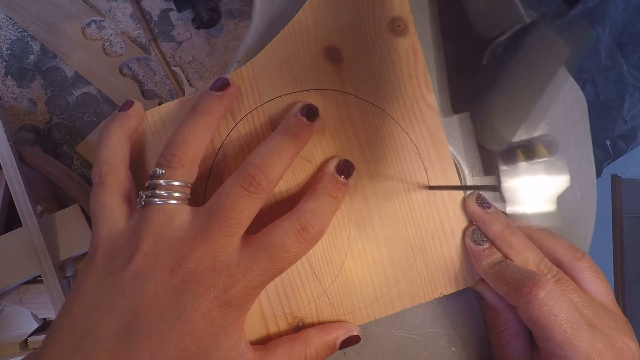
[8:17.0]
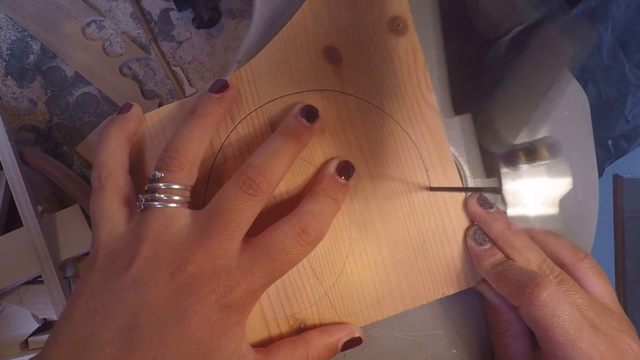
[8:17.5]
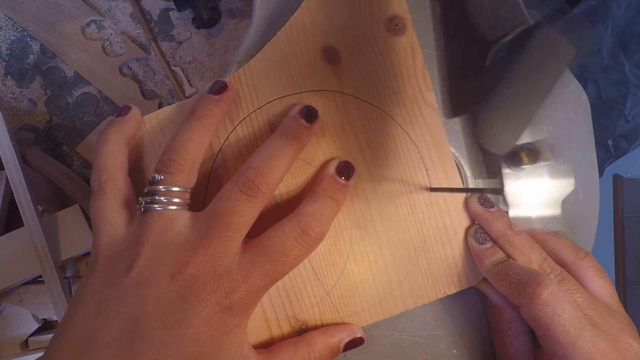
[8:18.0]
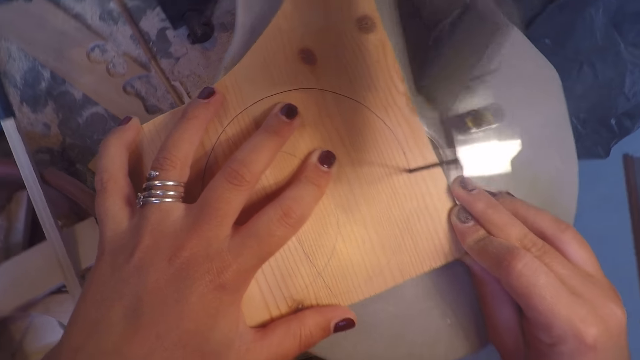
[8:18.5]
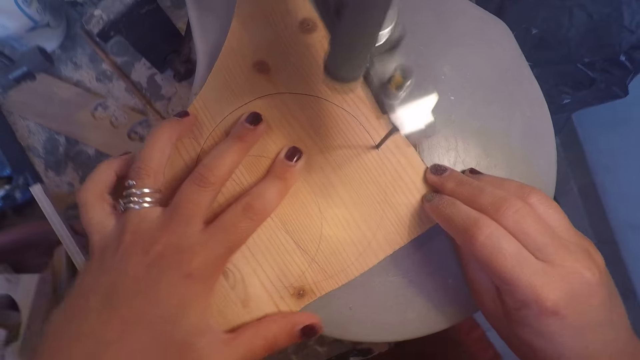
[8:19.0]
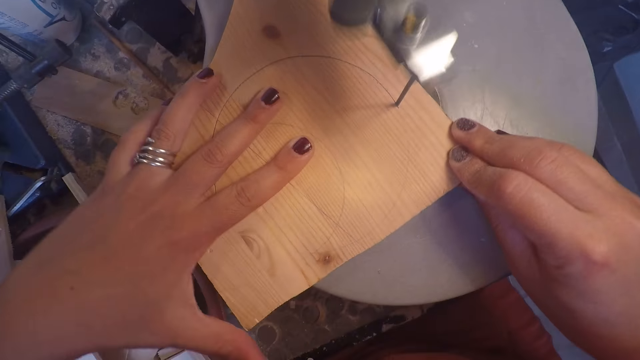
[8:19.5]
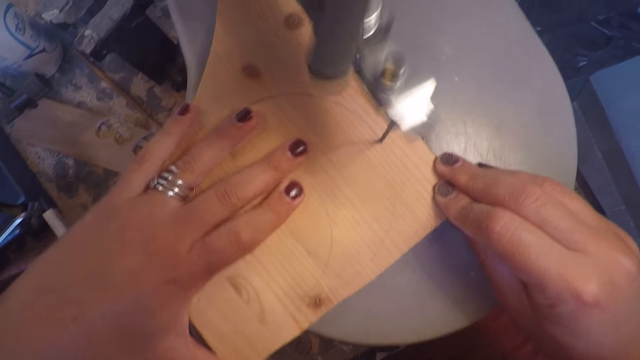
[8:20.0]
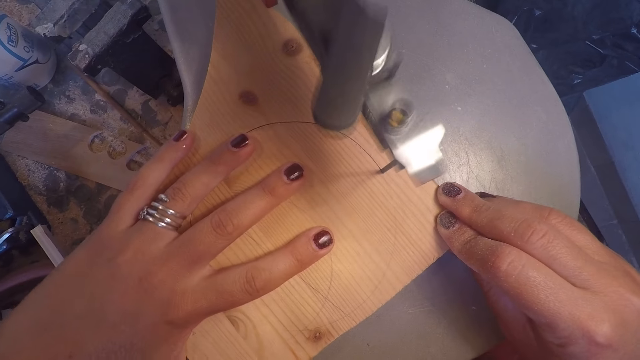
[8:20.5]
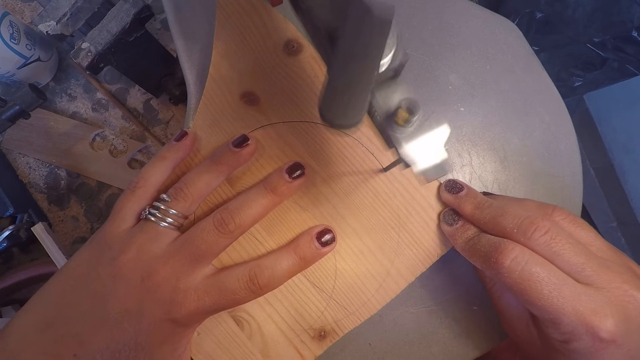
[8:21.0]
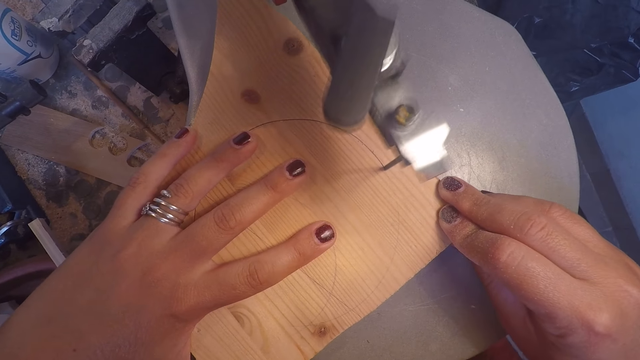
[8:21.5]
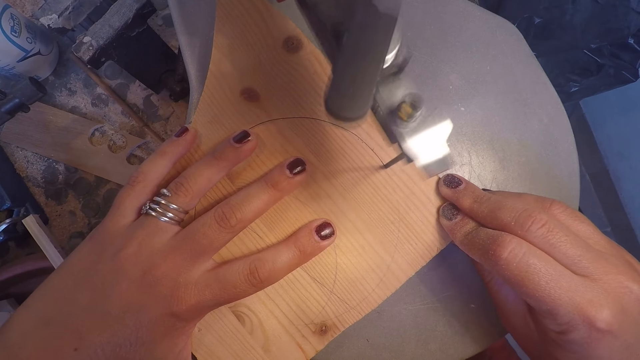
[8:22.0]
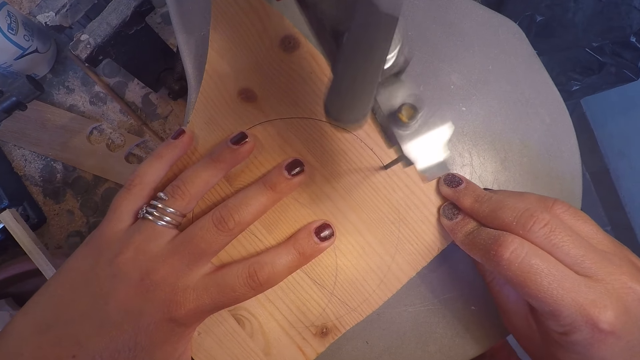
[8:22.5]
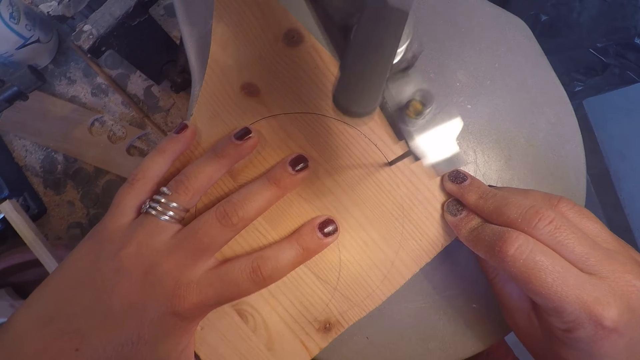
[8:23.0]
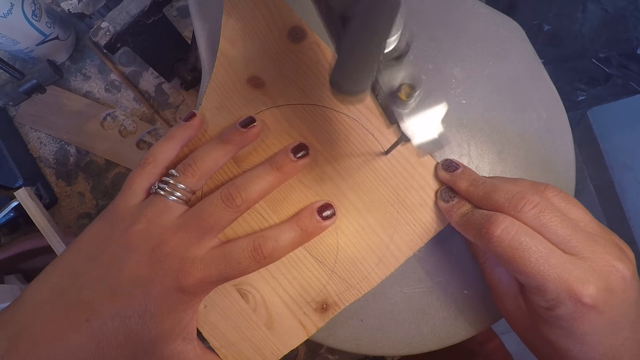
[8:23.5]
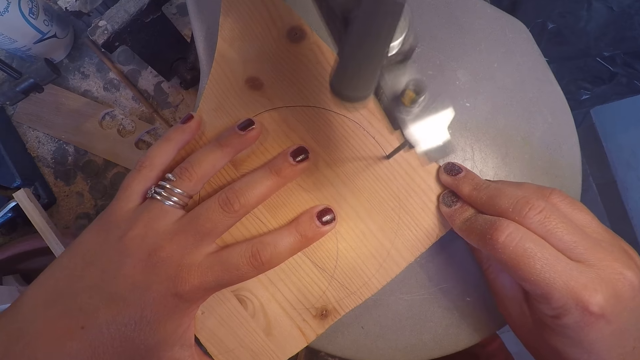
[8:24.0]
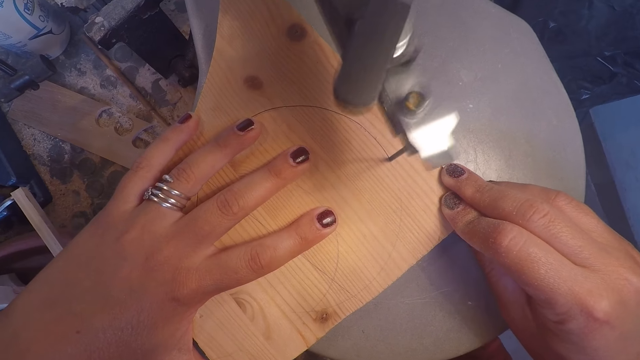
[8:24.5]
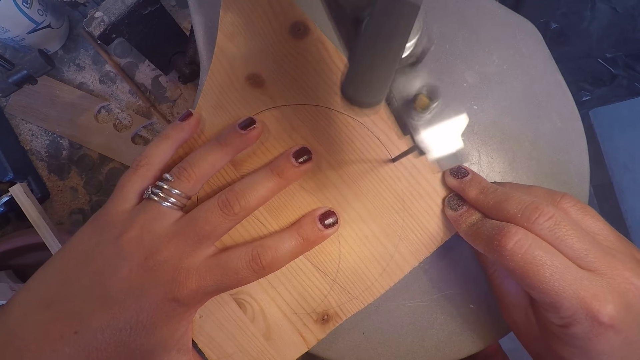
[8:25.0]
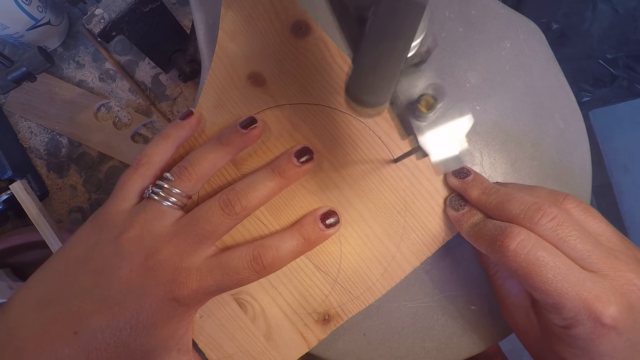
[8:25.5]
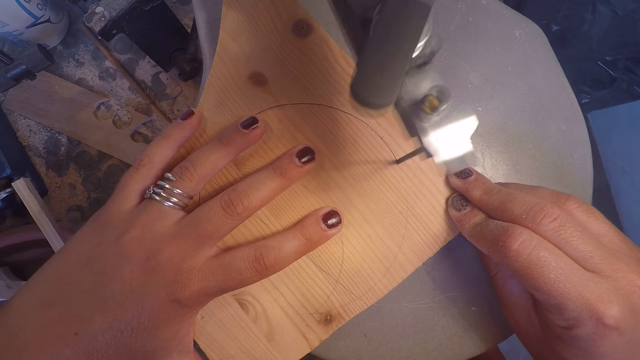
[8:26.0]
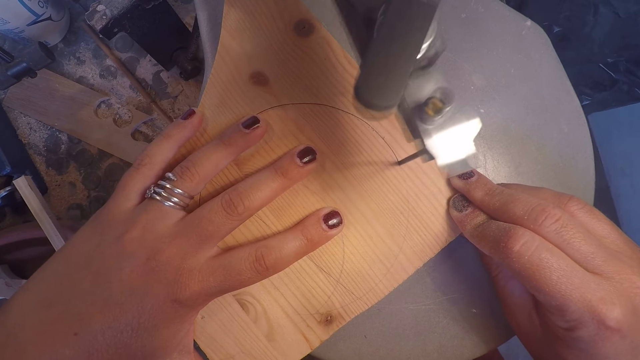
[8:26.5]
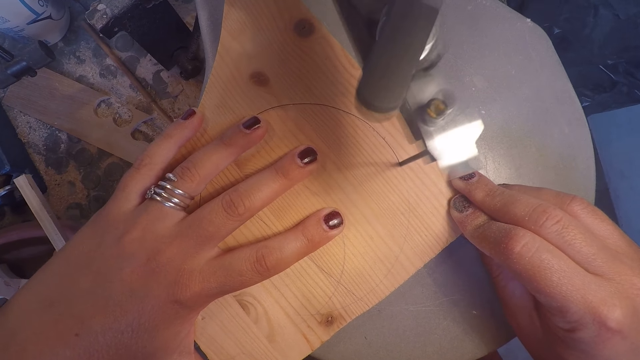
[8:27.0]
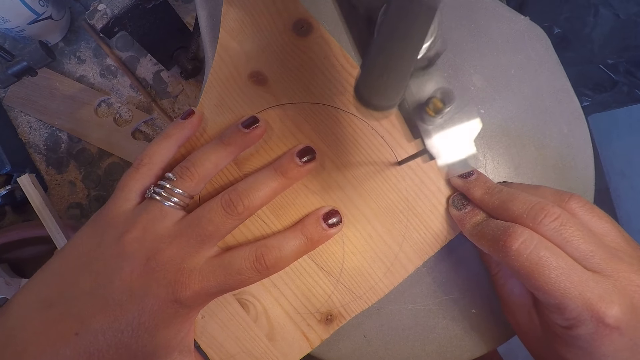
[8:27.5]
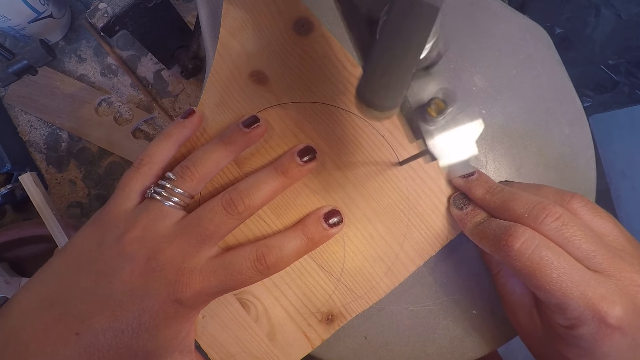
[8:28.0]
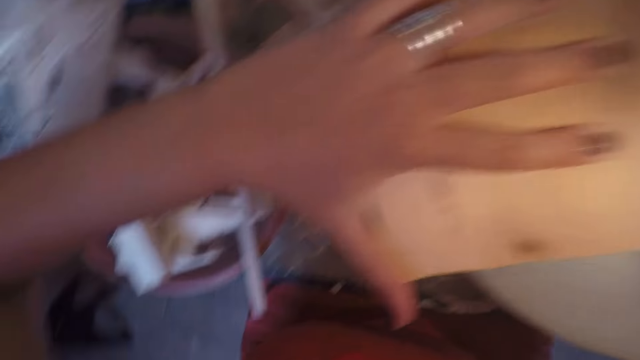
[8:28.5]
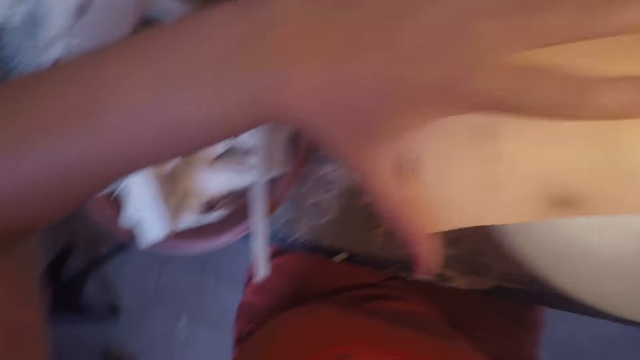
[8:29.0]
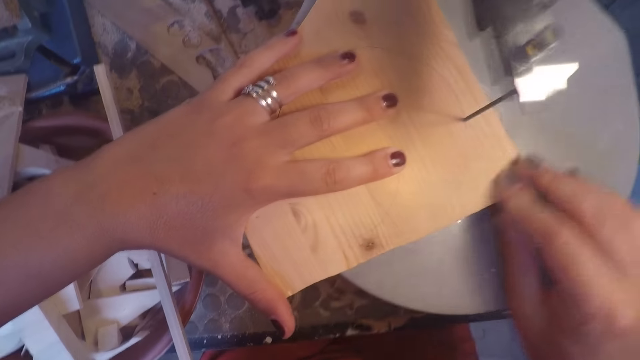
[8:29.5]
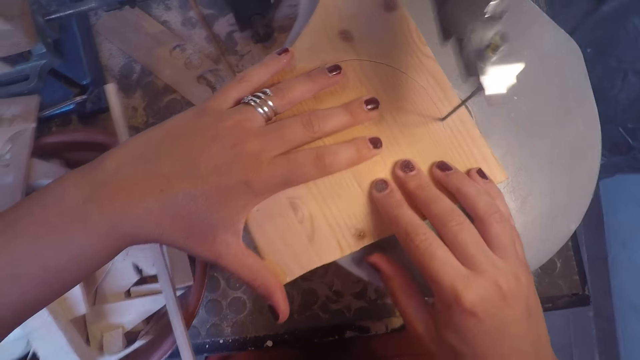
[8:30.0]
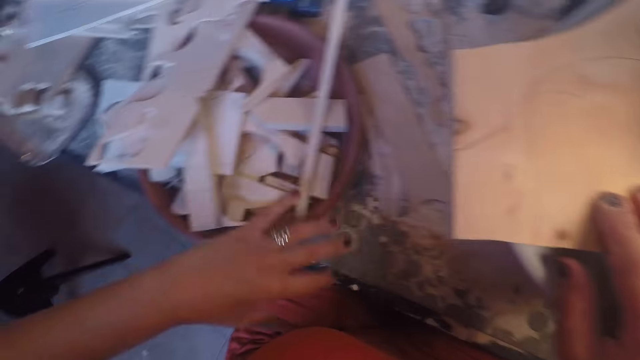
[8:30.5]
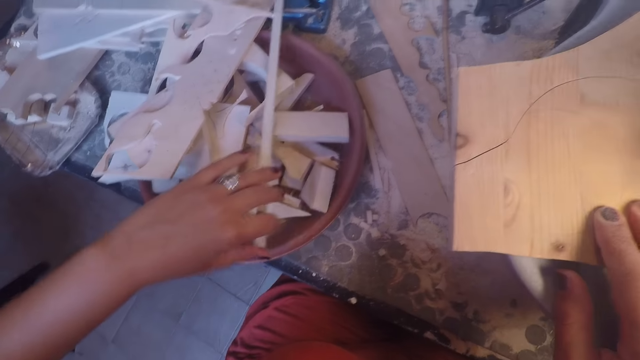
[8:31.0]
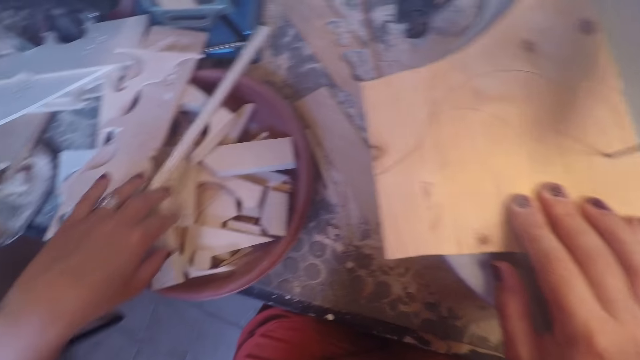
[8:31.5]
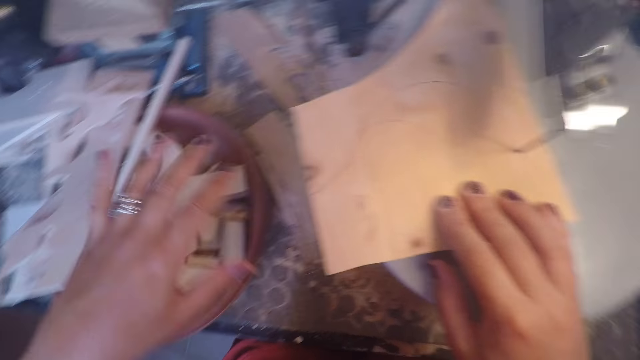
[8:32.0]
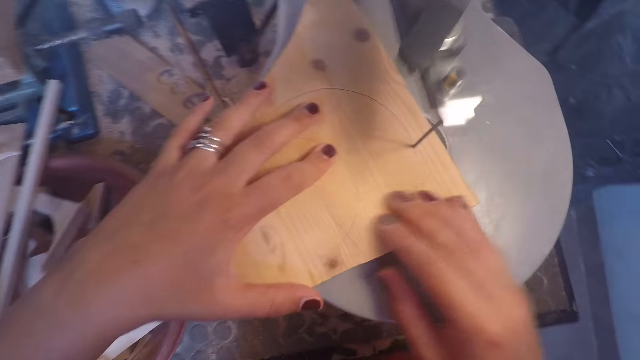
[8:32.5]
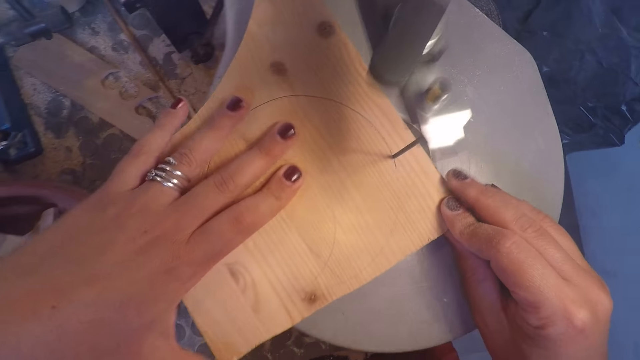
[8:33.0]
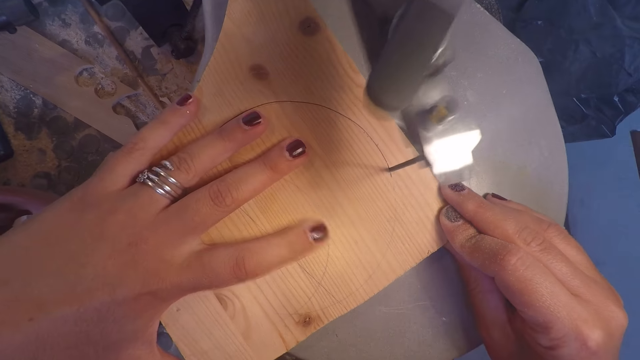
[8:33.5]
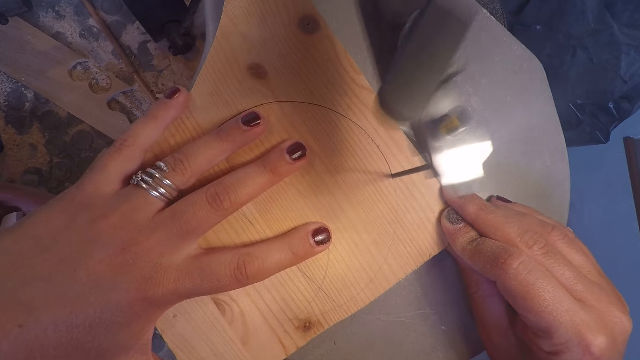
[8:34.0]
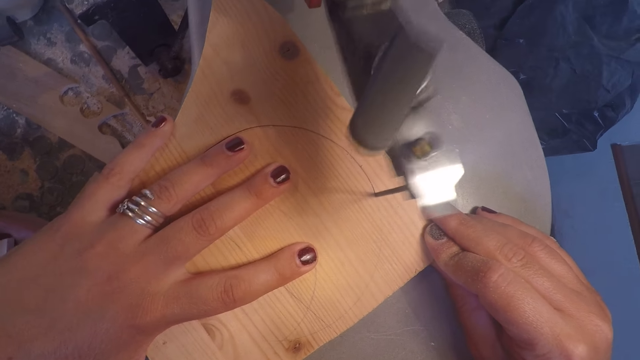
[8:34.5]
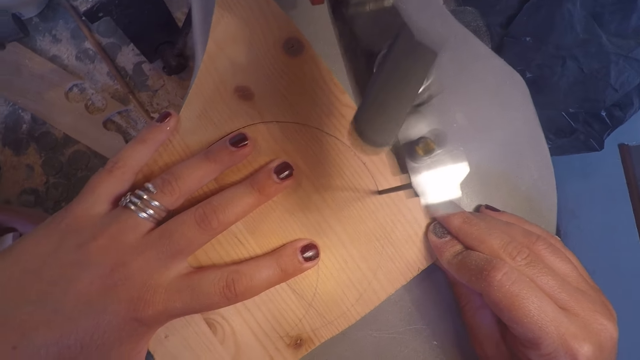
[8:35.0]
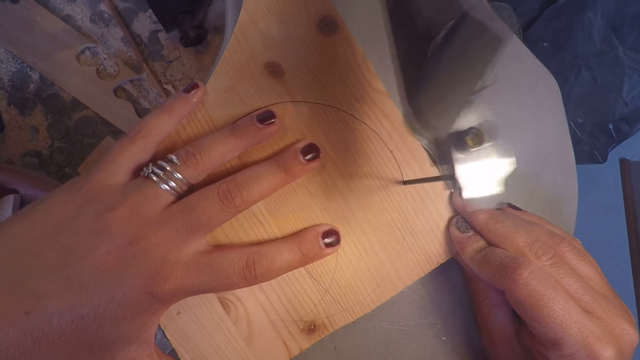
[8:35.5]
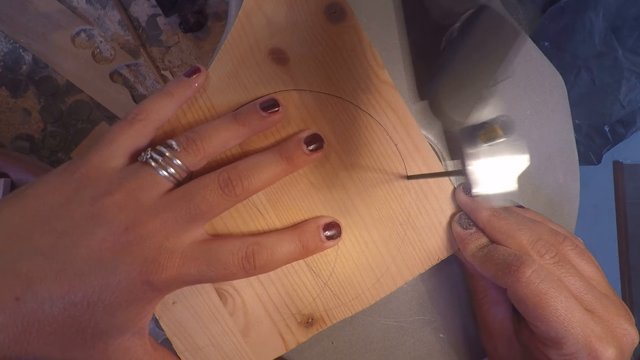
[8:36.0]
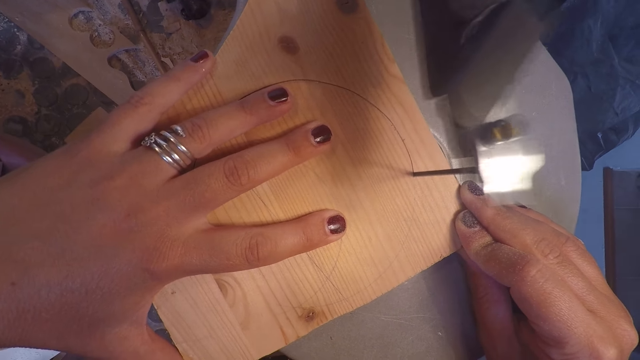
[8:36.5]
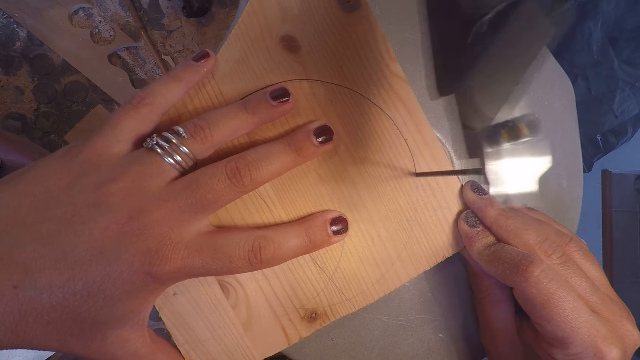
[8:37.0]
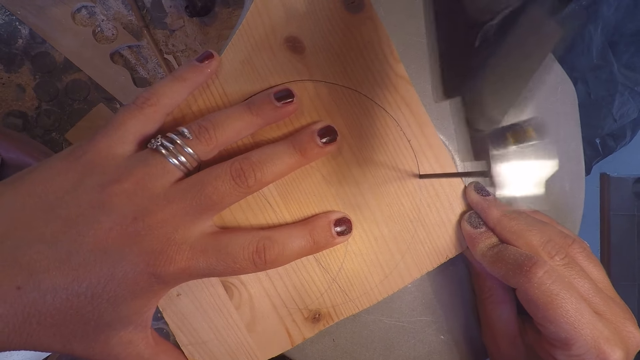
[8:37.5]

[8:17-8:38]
The camera wearer adjusts both hands on the wood plank on the band saw table. She looks at pieces of wood on a tray. She adjusts her right hand on the wood plank on the band saw table. She moves a piece of wood in a bowl of wood with her left hand. She holds a piece of board on the jigsaw machine. She places her left hand on the wood plank on the band saw table. She trims the piece of board on the jigsaw machine.
